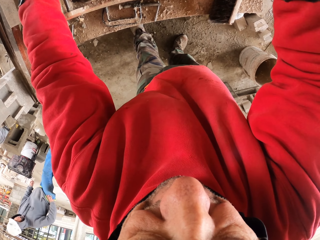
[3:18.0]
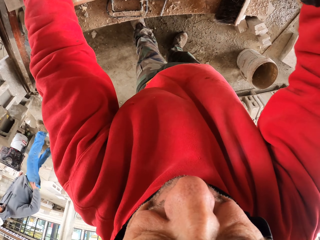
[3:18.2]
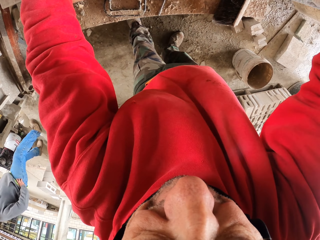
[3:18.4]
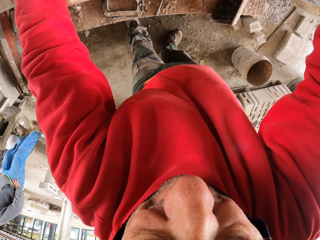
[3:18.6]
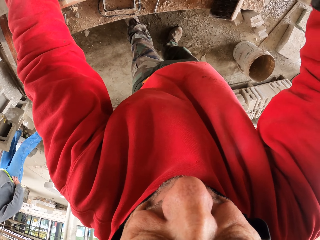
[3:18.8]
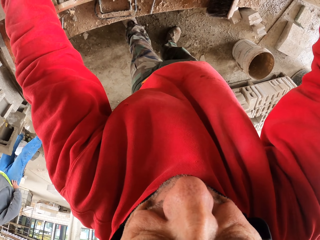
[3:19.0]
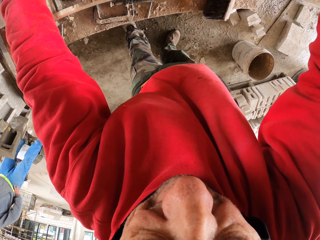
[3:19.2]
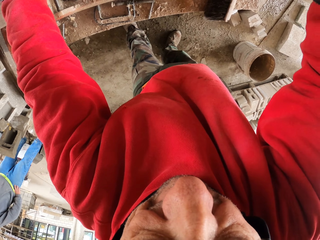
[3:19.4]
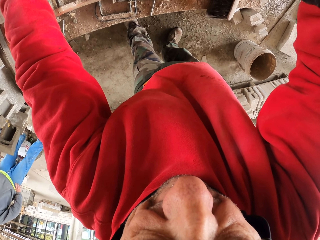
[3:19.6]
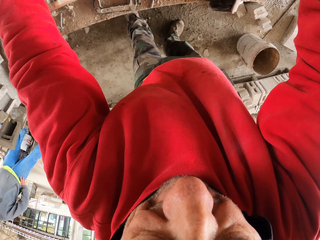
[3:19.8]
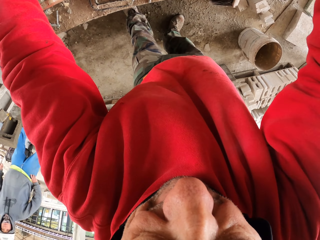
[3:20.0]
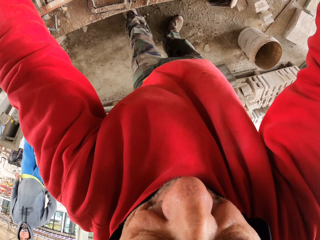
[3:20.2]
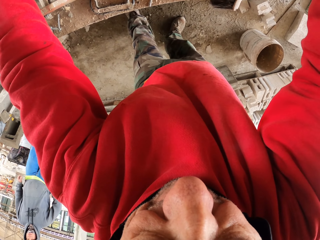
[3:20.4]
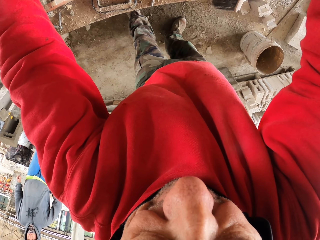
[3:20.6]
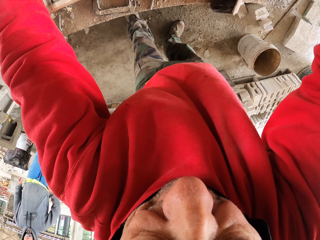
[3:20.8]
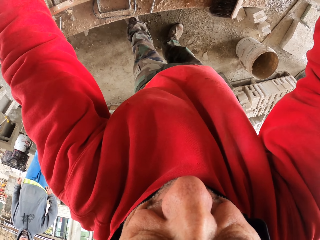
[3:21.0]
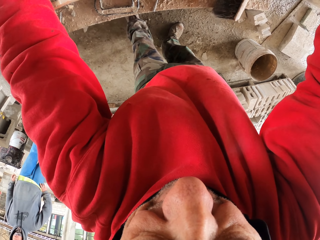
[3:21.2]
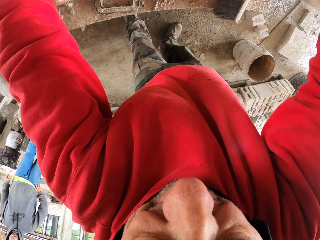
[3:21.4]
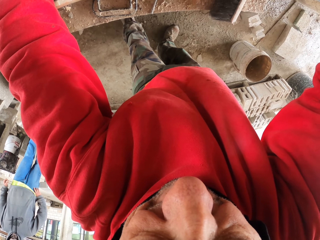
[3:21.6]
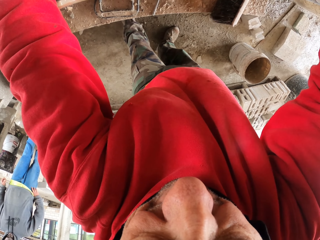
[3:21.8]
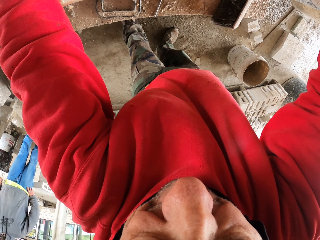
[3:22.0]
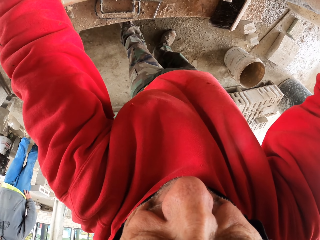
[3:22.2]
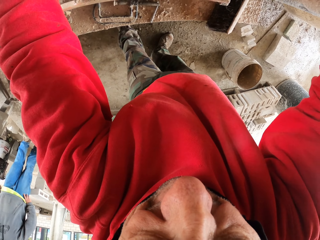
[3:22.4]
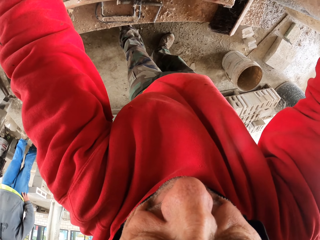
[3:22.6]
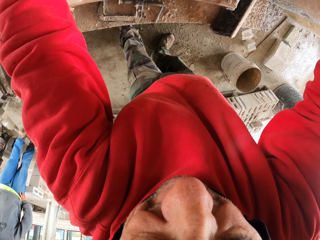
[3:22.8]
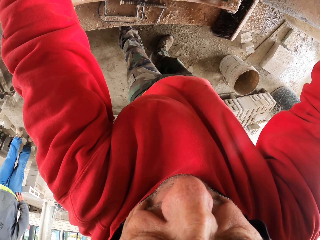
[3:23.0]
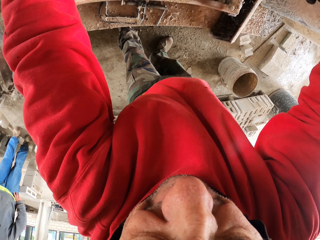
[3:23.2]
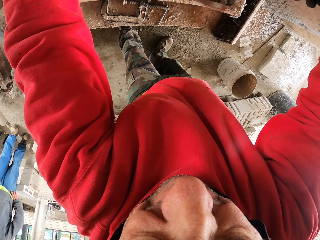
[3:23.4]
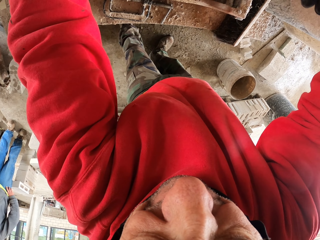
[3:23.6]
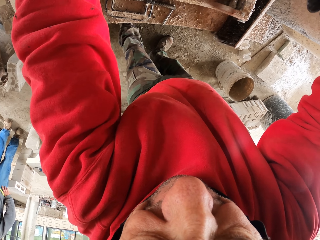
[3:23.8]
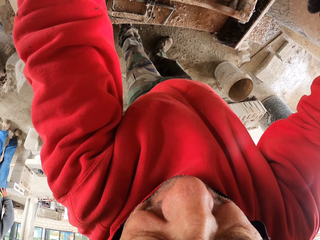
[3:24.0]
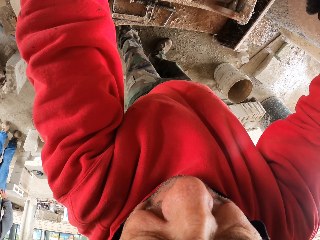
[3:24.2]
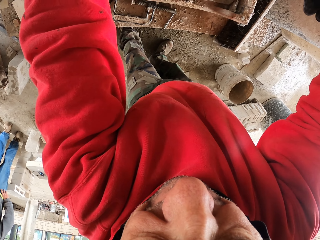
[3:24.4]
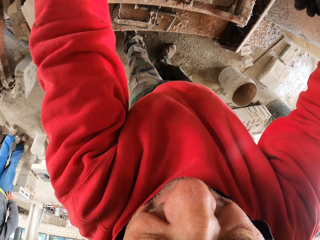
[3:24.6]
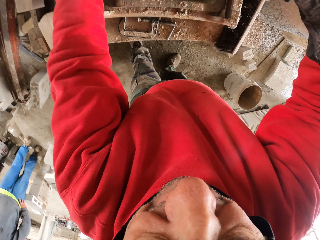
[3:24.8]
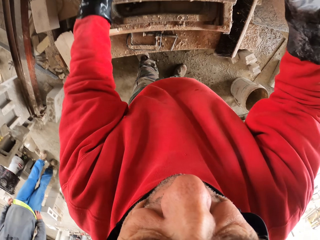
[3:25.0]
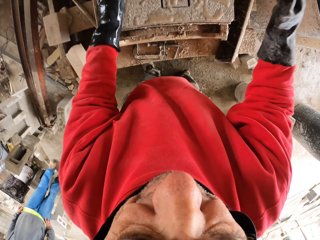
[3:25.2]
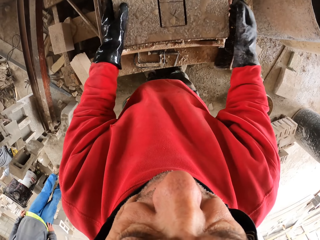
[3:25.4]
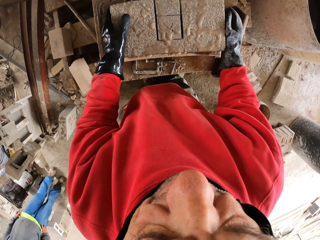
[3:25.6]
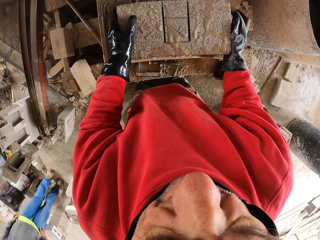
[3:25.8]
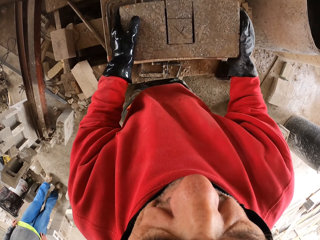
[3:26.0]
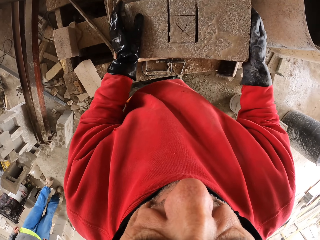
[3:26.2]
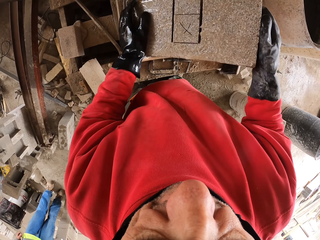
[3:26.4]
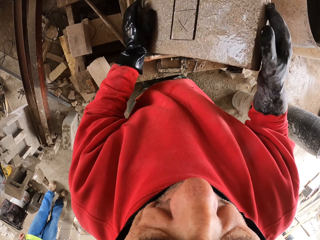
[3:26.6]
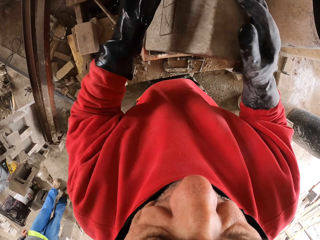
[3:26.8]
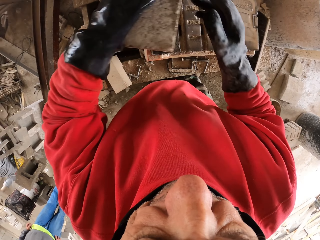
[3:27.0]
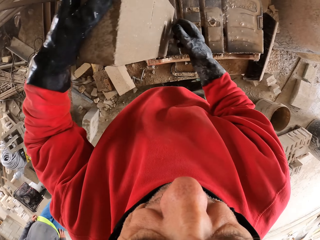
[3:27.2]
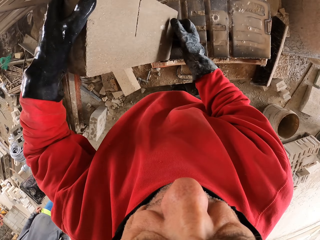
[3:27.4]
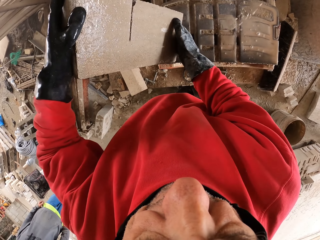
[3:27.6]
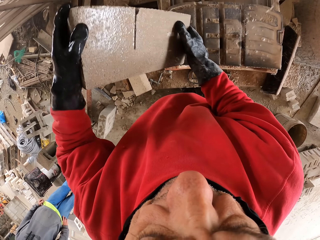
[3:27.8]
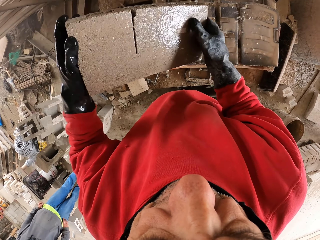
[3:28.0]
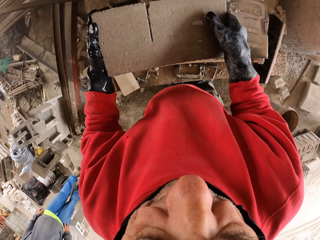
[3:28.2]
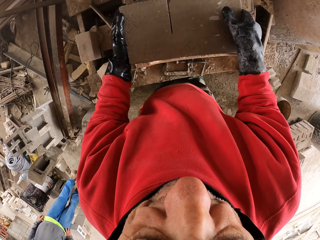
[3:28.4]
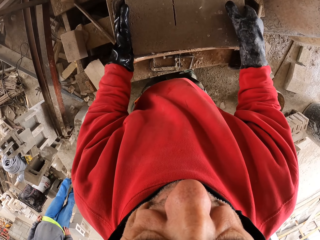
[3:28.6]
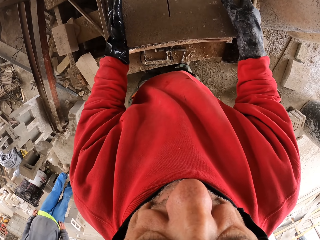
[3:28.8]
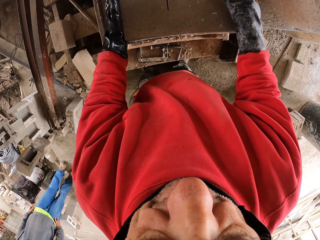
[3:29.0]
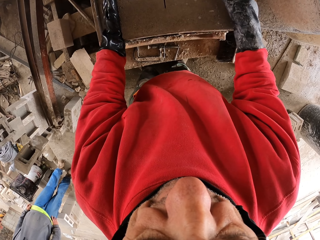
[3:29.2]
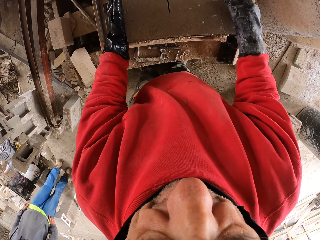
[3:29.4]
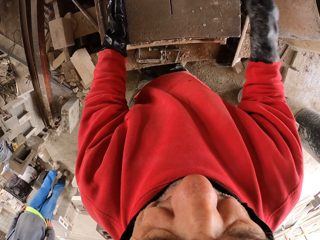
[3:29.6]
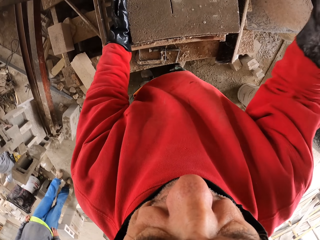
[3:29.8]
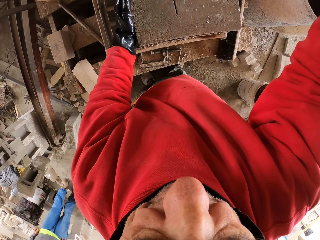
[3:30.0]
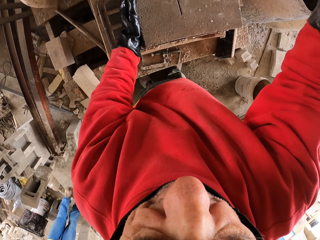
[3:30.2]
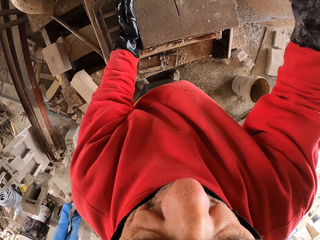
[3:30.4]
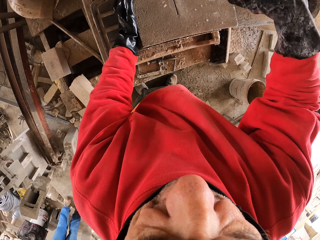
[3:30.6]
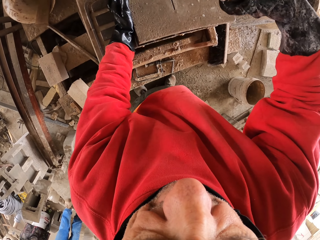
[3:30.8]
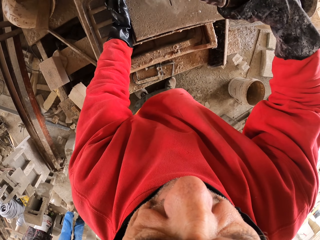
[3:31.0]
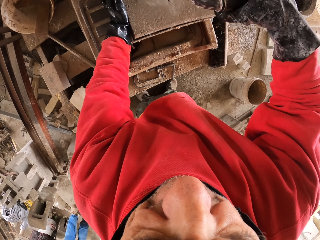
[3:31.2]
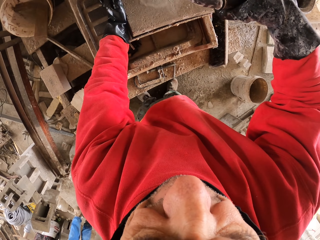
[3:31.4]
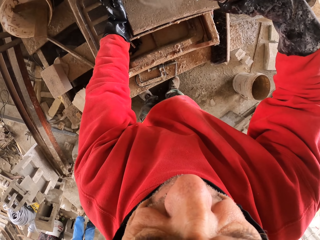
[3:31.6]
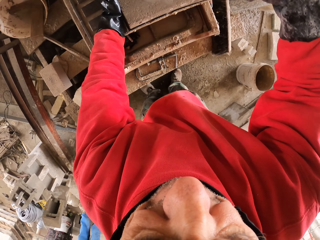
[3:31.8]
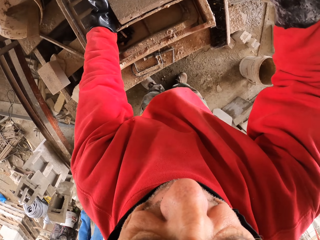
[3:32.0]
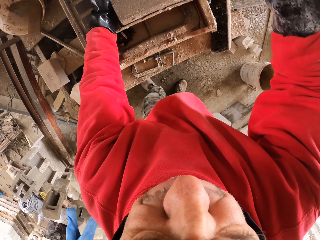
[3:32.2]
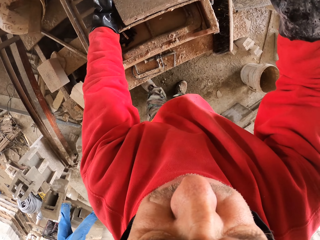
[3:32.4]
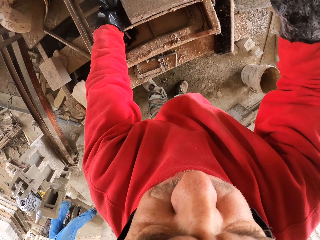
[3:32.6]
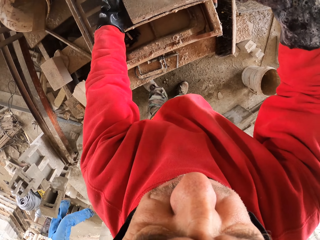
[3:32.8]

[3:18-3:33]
The camera wearer touches the brick. They turn the brick. They put the brick on the machine. They touch the brick and touch the handle. They cut the brick and pull the handle down.

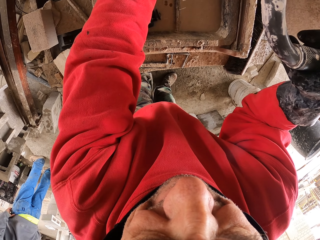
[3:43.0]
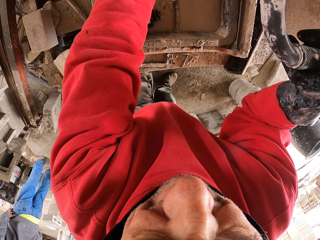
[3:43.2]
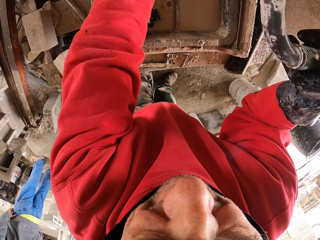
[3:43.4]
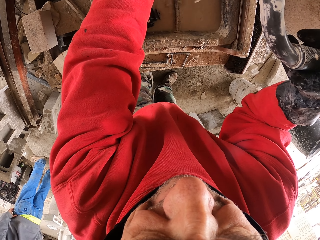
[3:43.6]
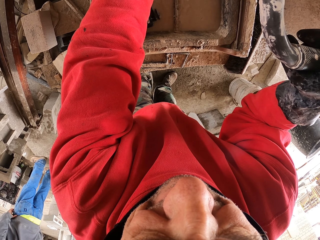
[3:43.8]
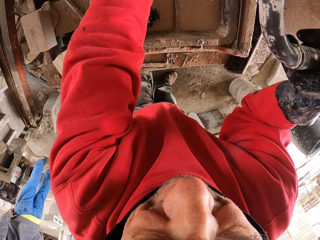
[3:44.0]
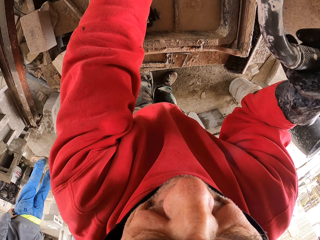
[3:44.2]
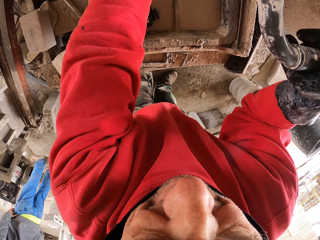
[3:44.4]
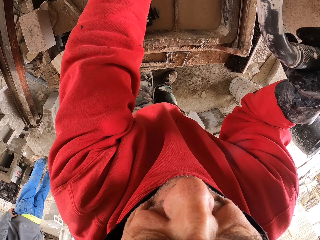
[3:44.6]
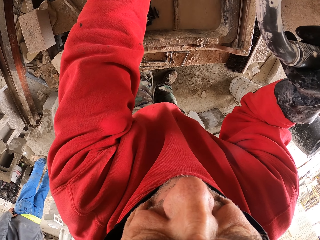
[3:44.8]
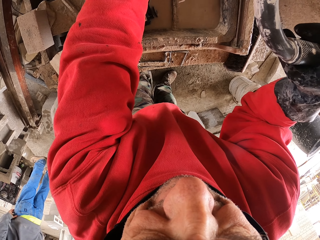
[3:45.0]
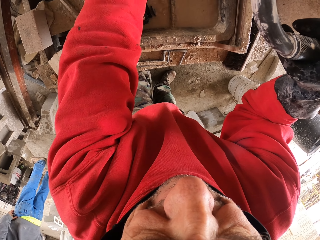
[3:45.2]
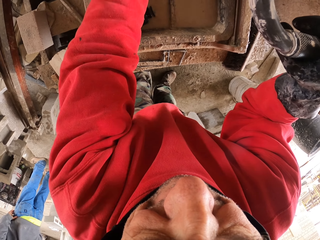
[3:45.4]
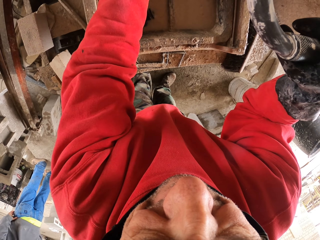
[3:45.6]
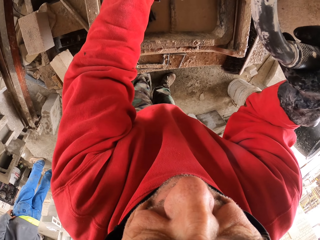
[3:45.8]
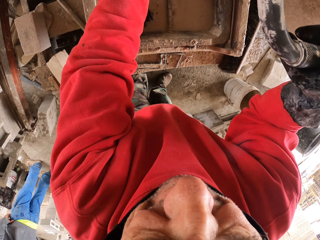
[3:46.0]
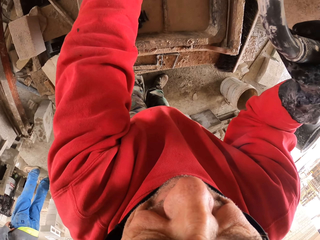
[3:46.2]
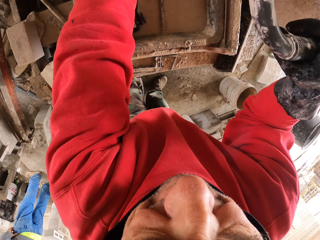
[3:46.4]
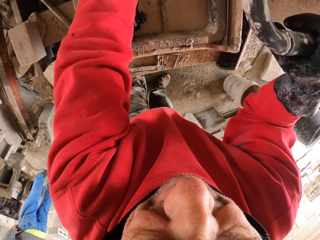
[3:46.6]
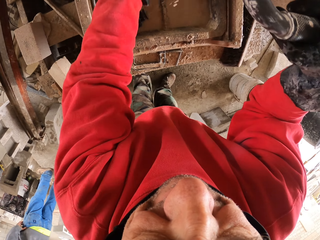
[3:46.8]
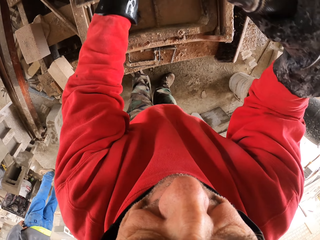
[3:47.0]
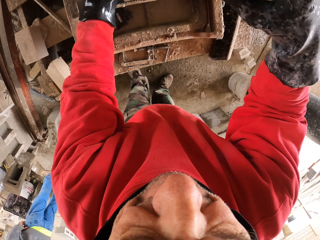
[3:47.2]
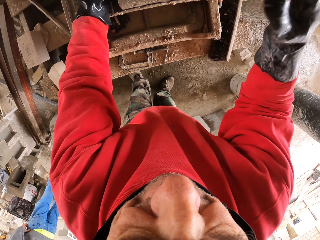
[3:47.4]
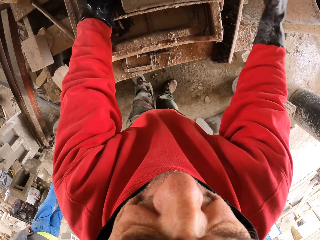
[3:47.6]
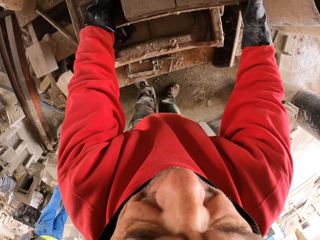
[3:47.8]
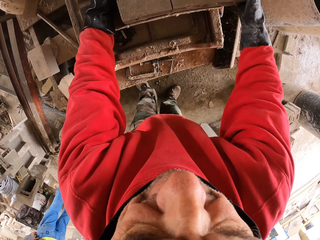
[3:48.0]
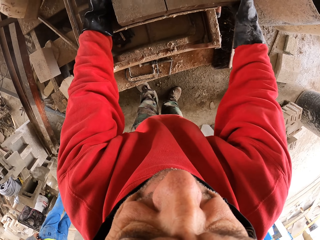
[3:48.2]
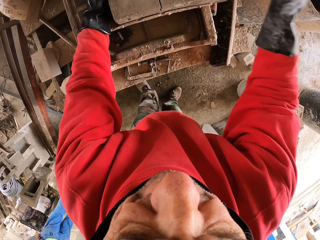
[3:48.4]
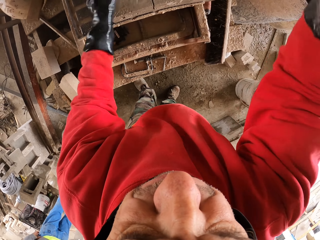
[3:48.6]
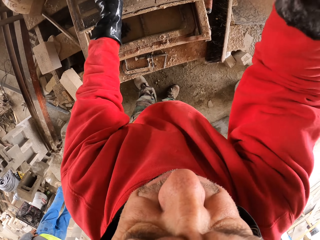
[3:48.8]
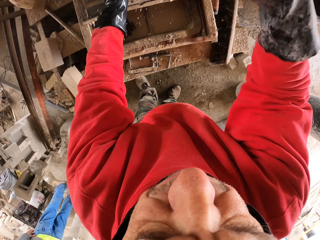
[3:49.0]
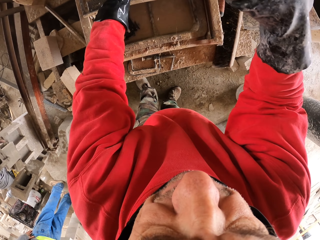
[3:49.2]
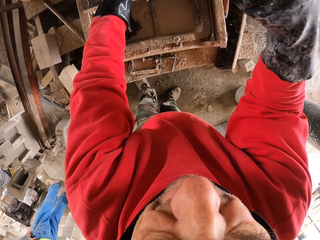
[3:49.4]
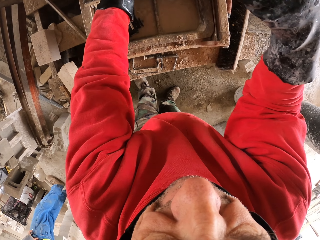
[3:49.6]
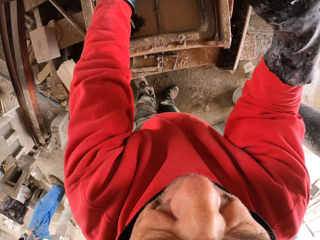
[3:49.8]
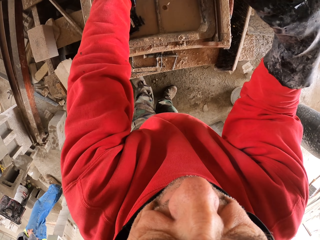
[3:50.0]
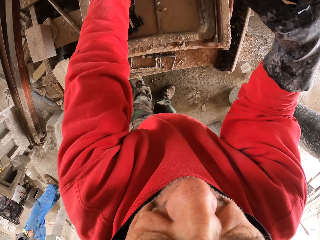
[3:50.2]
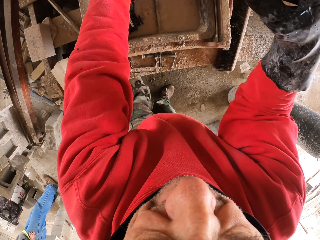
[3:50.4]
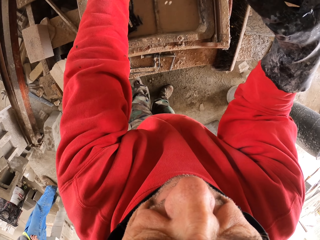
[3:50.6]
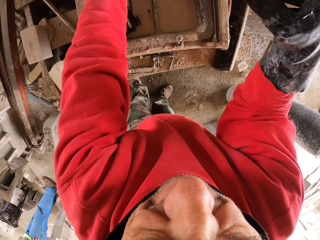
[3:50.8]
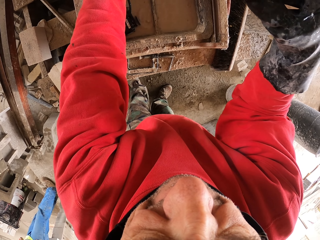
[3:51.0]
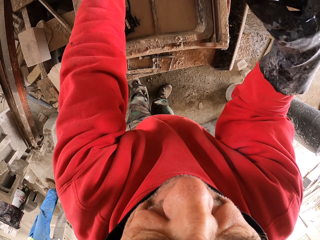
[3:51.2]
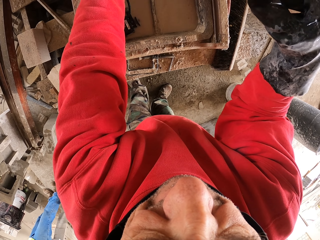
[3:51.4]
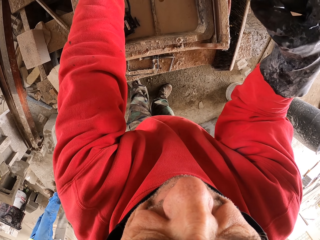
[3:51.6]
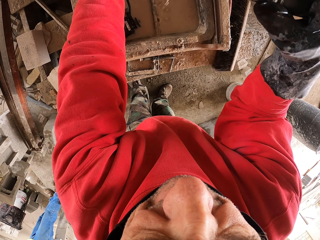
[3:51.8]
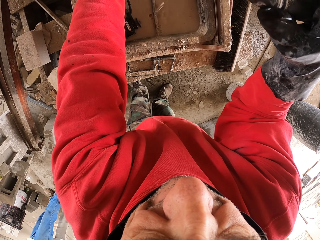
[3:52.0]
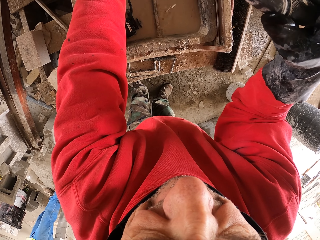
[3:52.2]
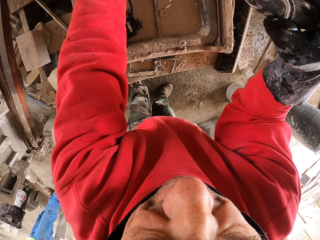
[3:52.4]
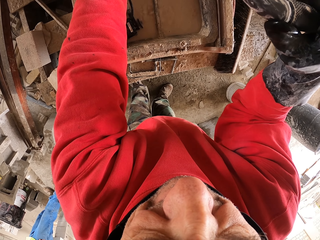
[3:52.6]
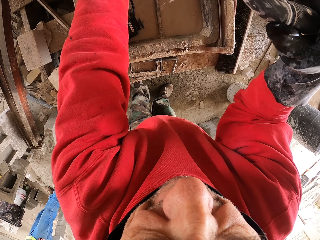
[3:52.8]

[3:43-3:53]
The camera wearer releases the handle. They adjust the brick and touch the brick. They pull the handle down. They cut the brick.
